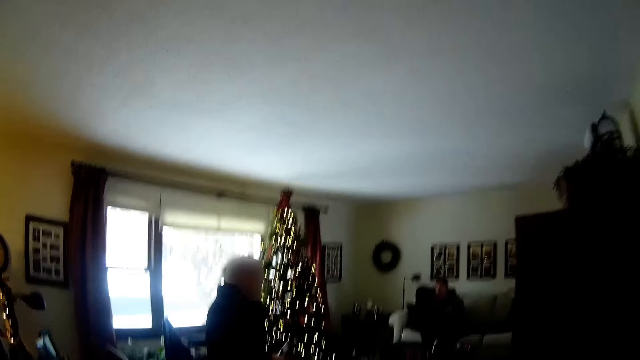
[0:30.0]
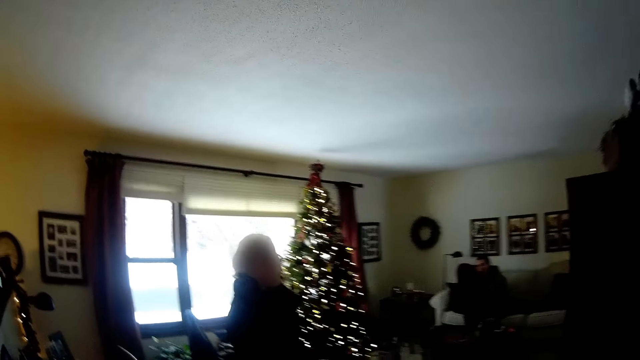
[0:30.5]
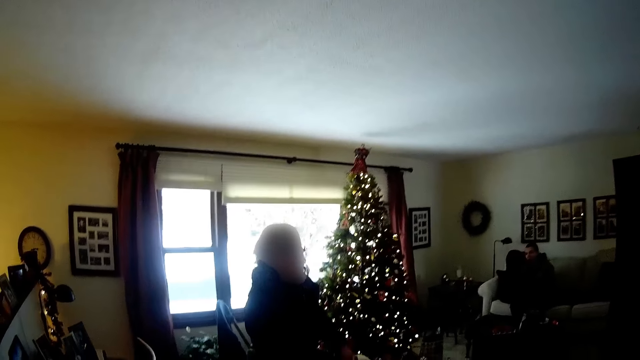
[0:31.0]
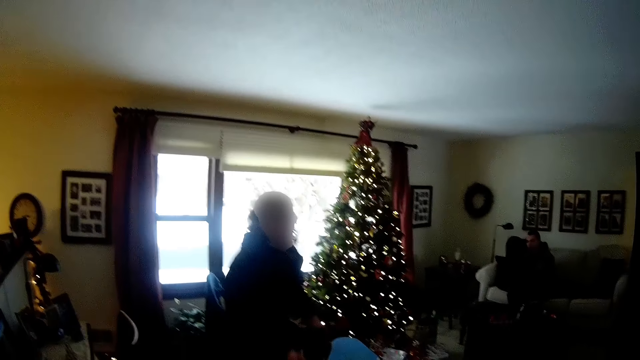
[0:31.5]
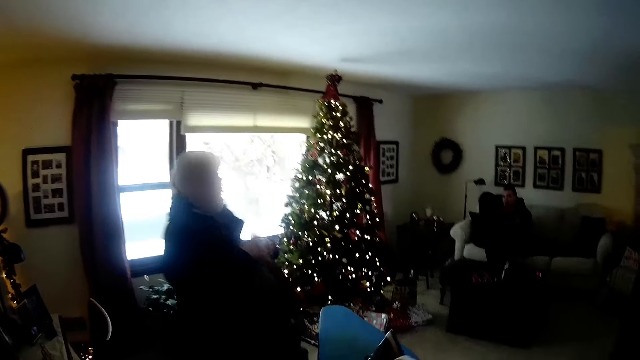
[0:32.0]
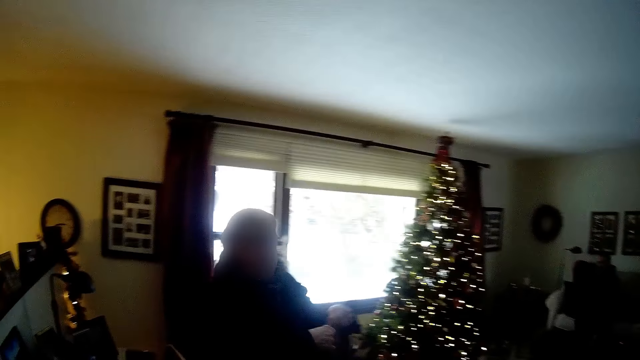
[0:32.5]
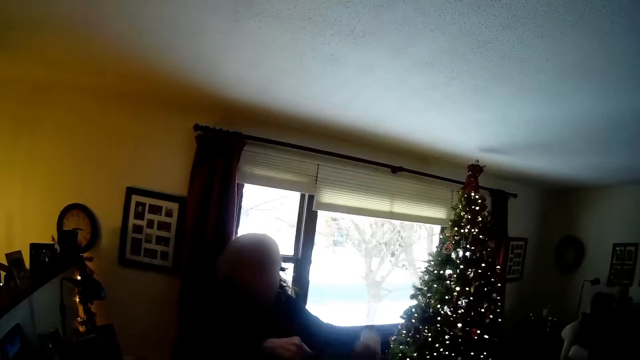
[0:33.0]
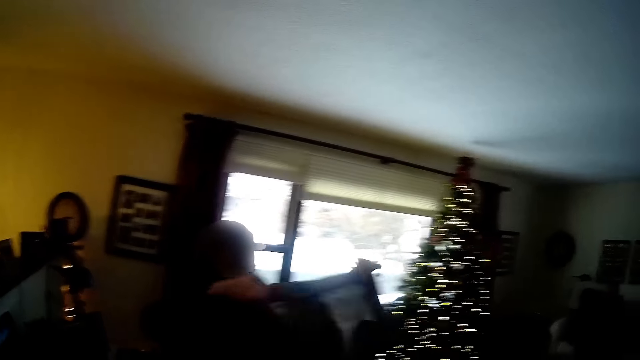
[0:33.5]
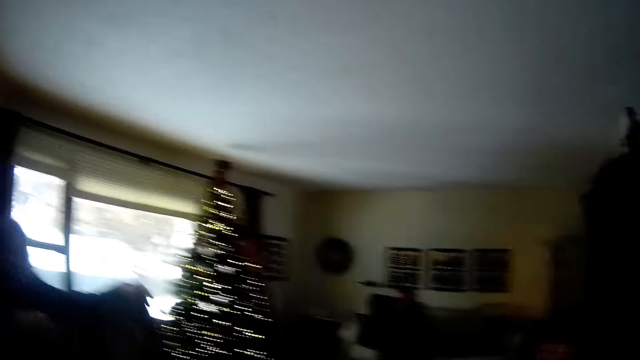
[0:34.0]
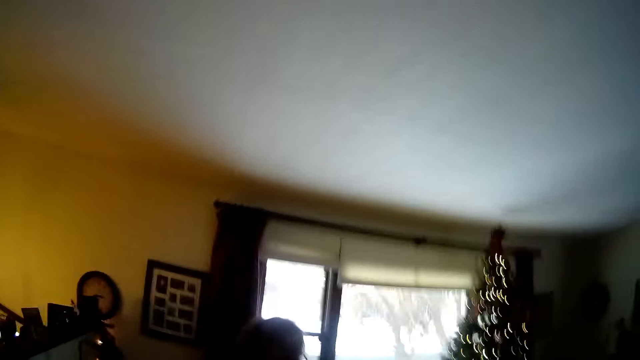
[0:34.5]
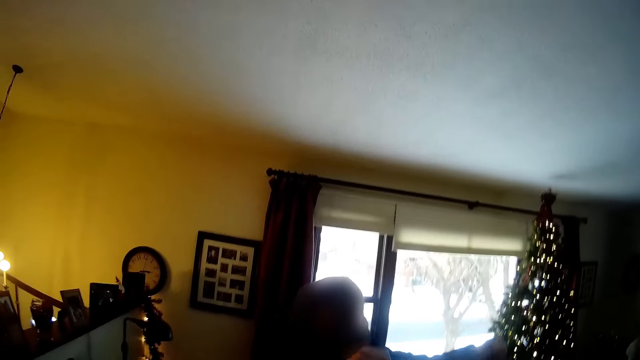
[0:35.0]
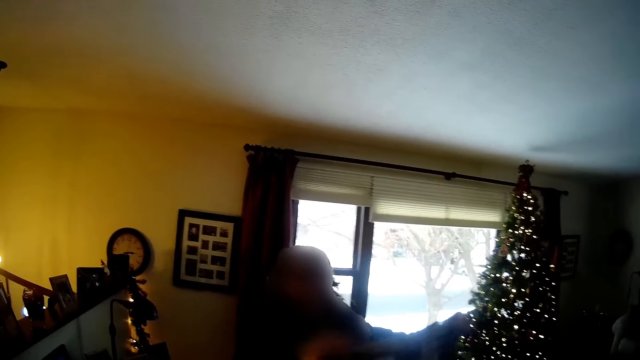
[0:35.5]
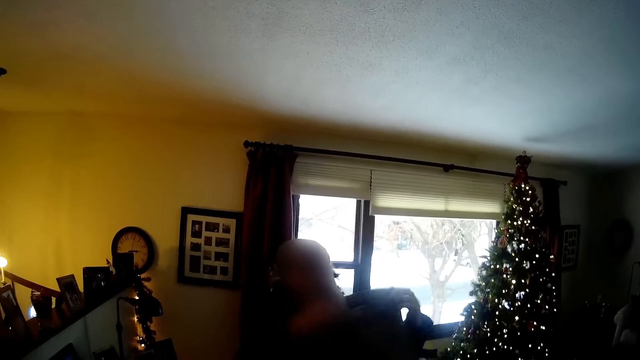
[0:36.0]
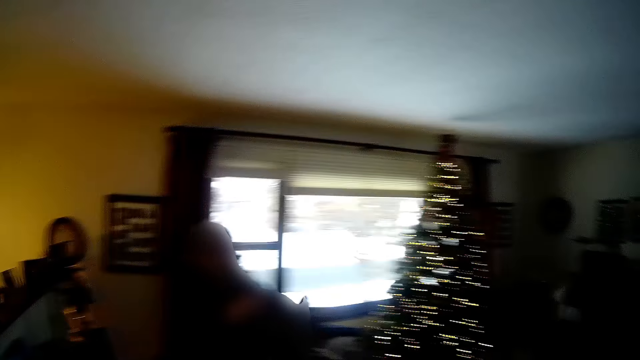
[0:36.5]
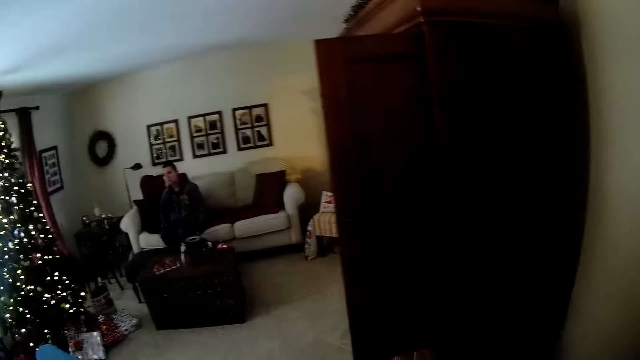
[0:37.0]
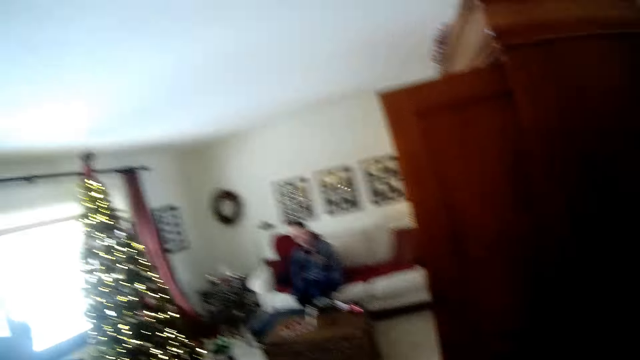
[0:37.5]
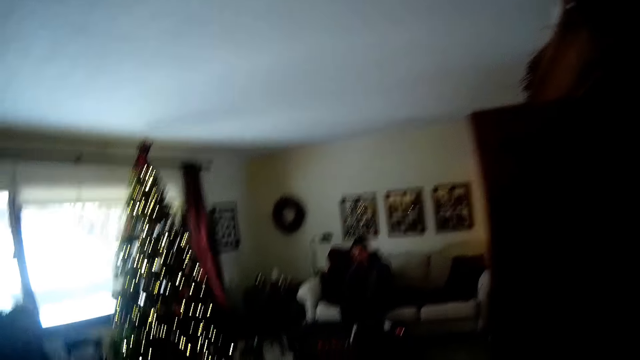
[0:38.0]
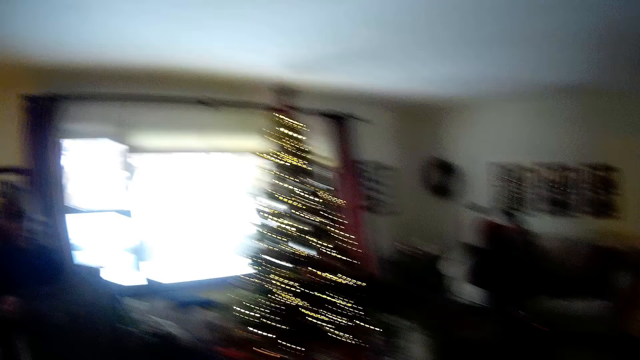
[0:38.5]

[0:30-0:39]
The camera wearer interacts with a woman. The woman folds a cloth. The woman holds the cloth beside the camera wearer. The camera wearer turns around.

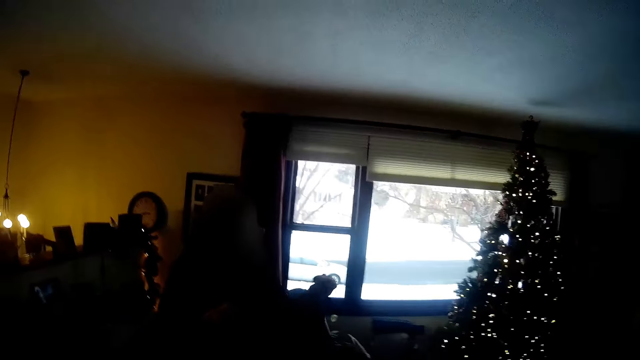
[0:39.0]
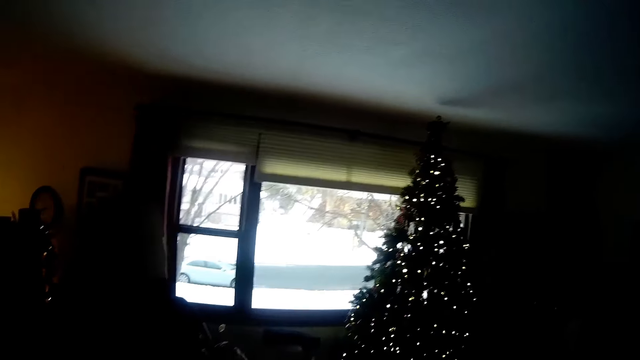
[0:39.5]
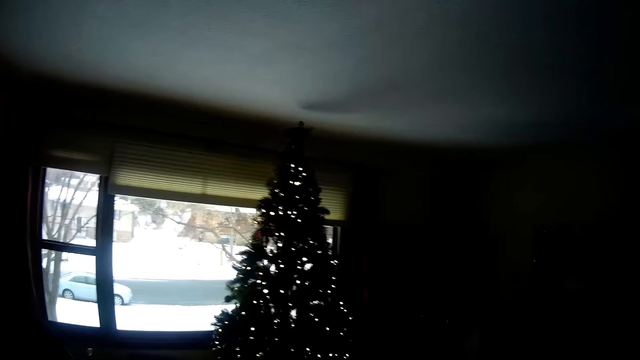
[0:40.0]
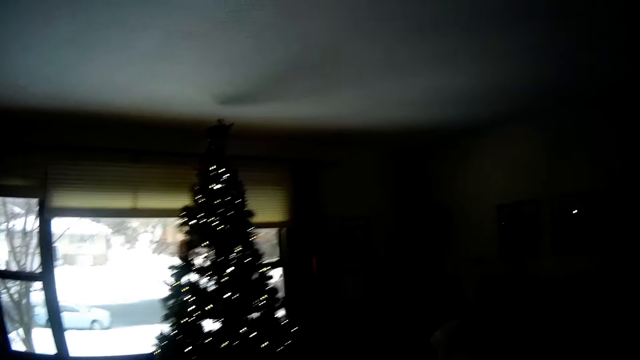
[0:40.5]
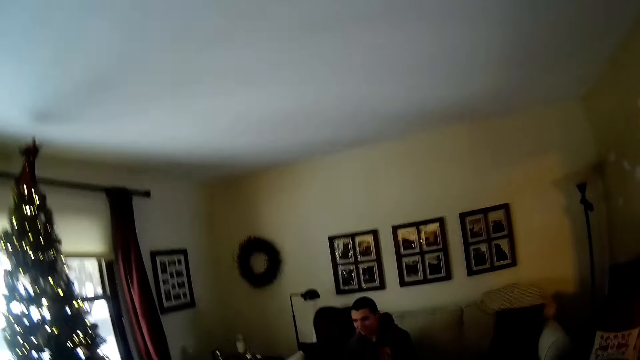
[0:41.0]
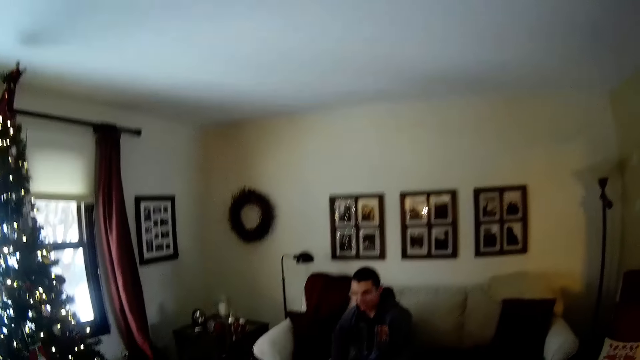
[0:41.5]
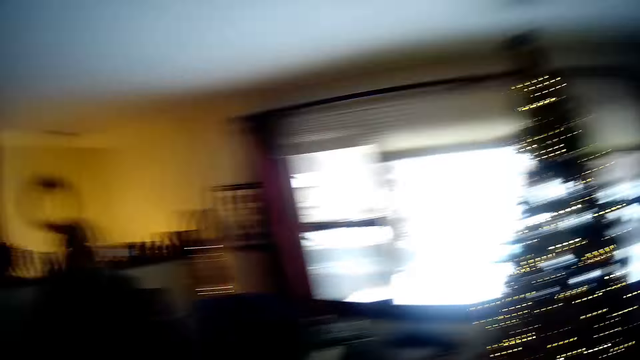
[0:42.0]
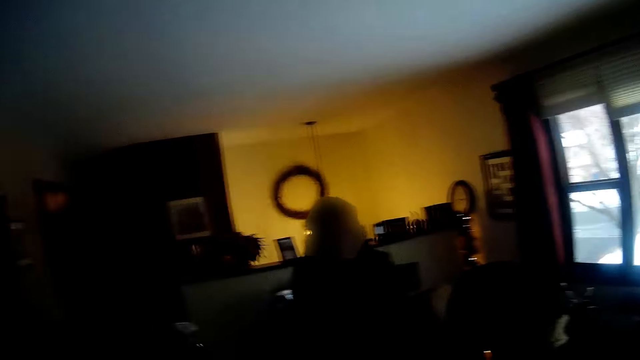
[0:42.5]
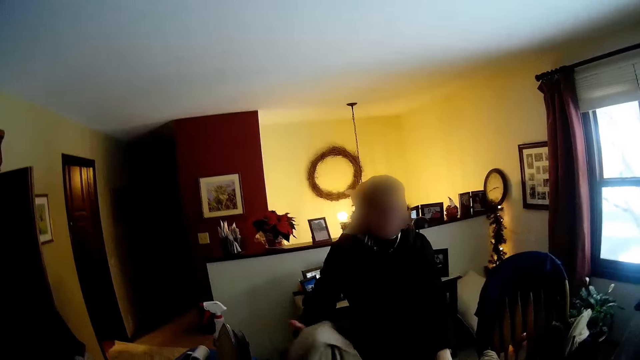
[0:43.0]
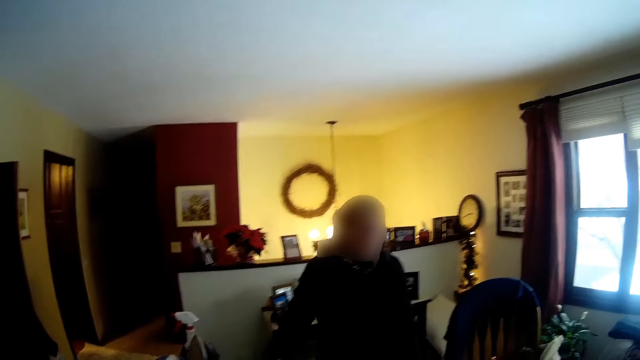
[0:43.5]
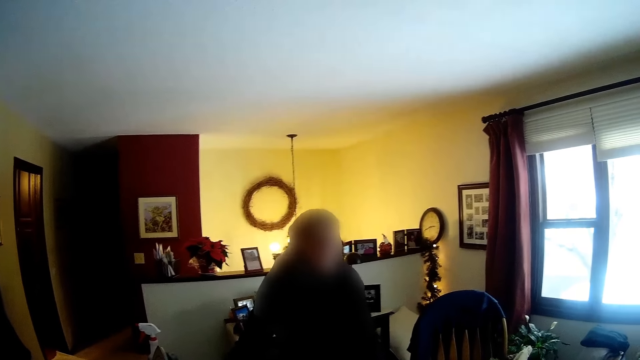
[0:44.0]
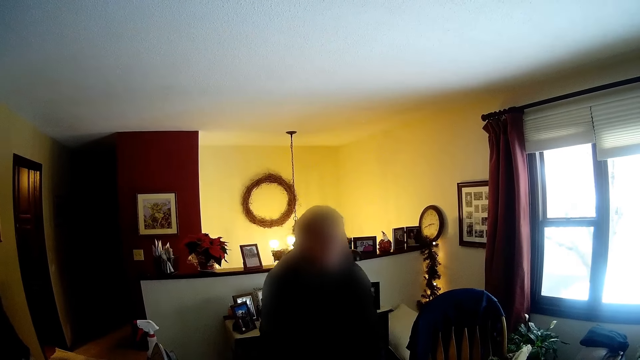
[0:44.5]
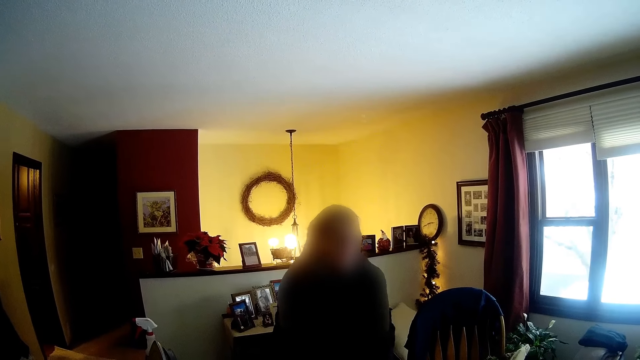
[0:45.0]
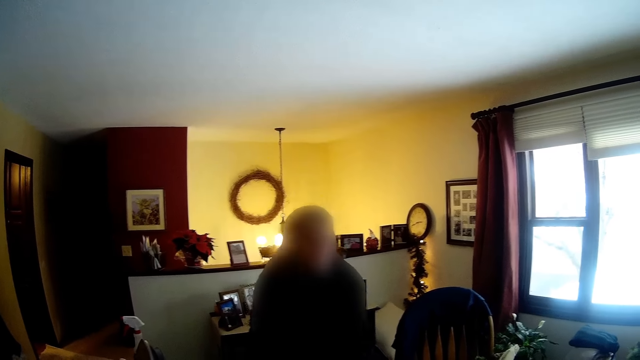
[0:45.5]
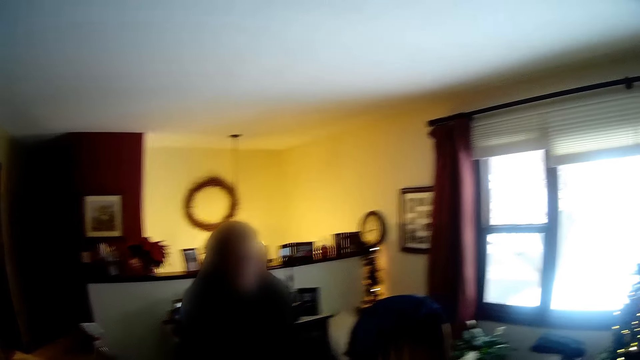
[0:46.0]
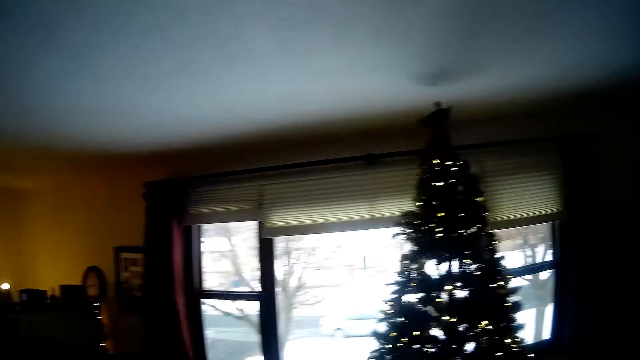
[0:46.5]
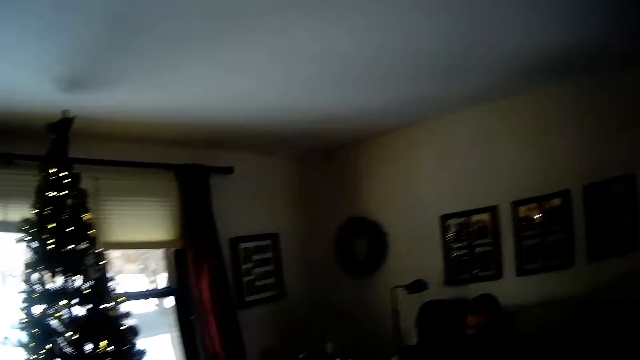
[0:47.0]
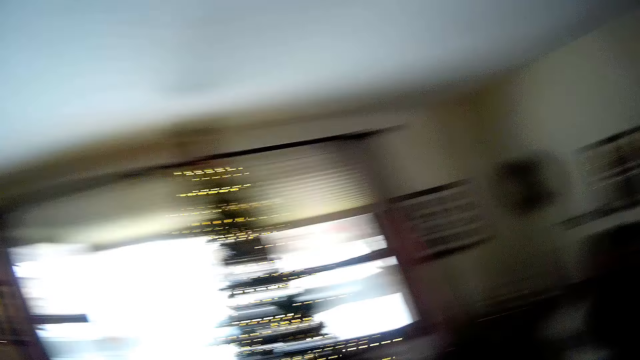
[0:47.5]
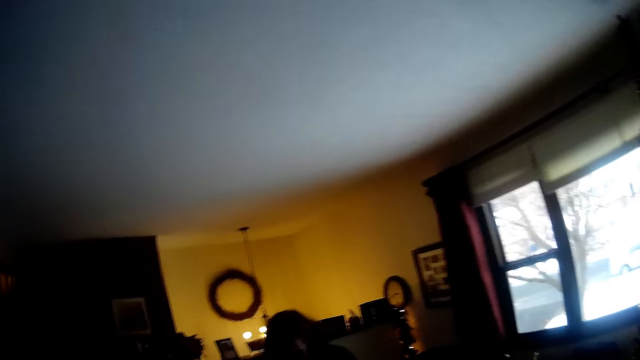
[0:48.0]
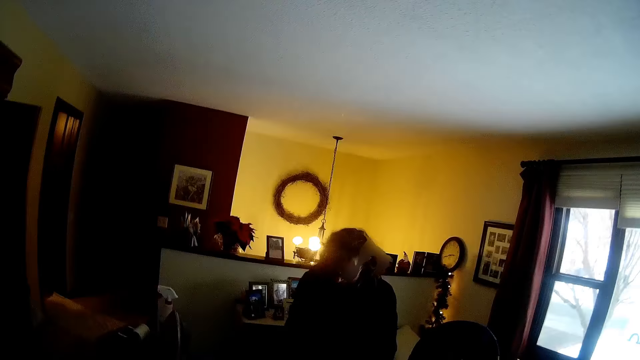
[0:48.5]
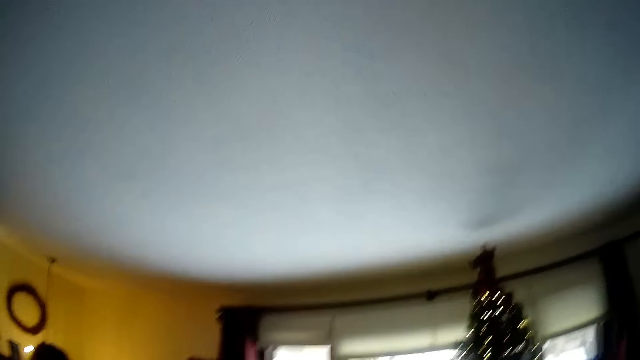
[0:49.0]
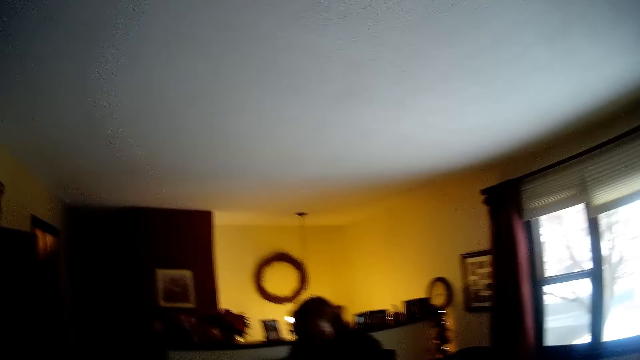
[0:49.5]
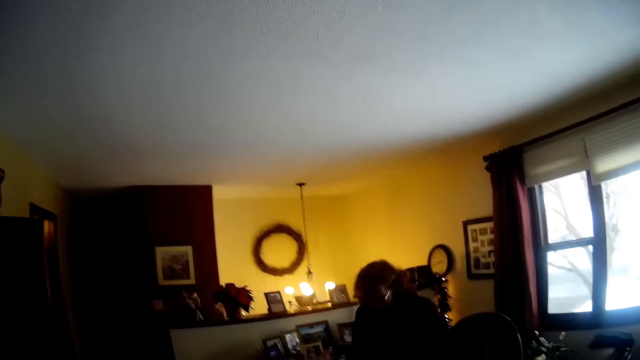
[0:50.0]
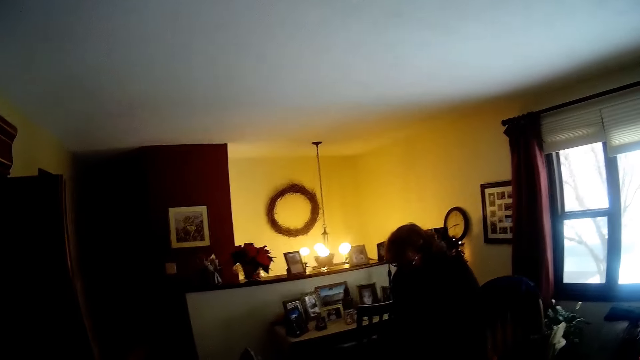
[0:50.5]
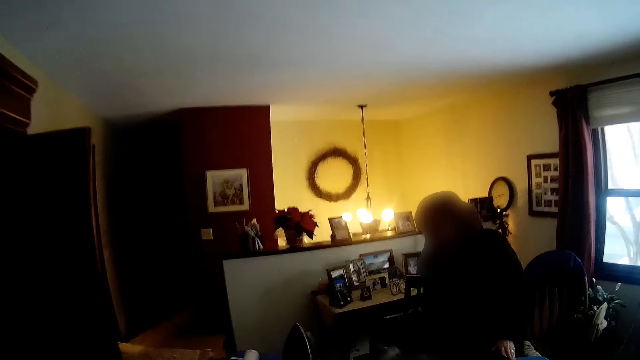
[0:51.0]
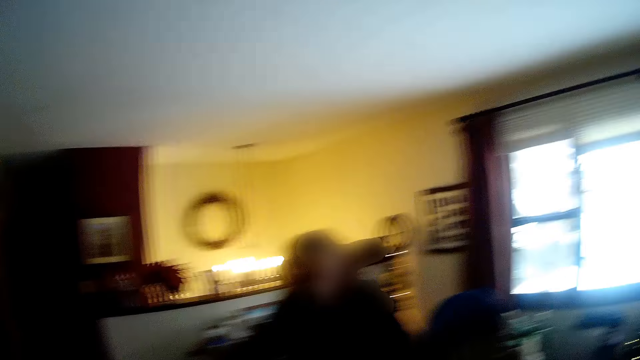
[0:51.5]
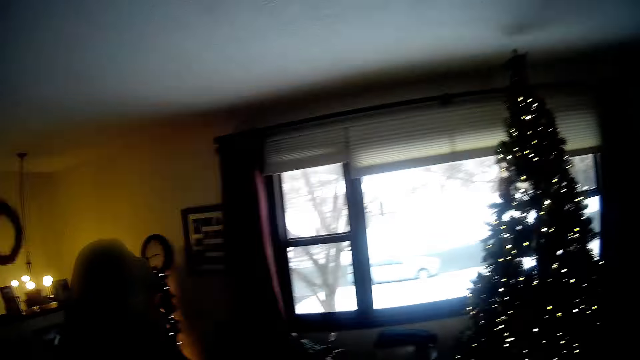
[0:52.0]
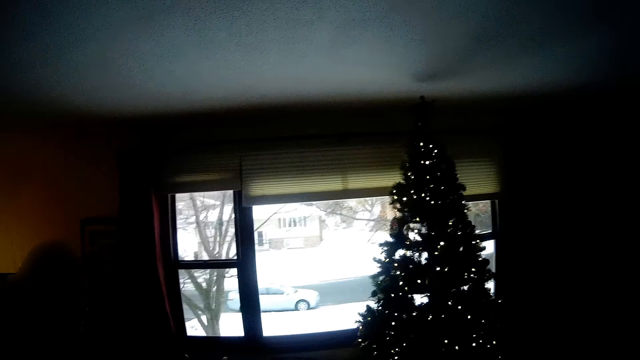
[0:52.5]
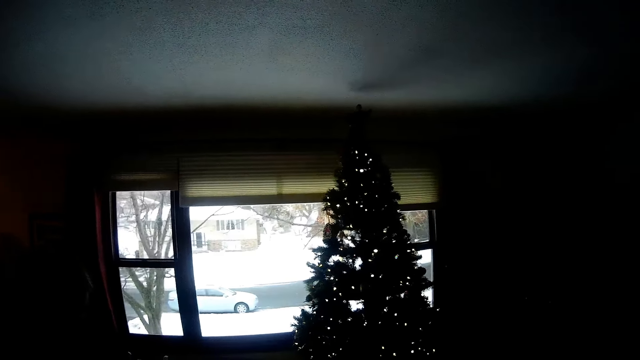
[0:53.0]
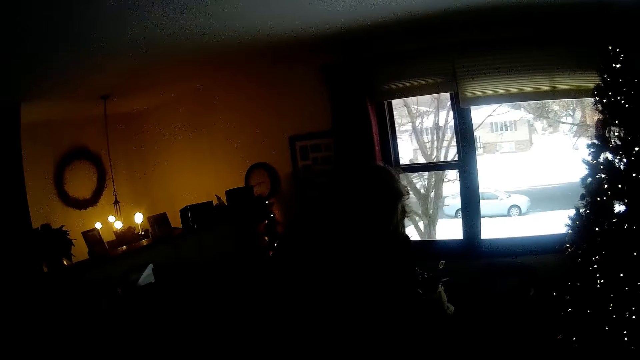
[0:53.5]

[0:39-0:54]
The camera wearer interacts with a man. The man holds a cloth beside the camera wearer. The camera wearer turns around.
